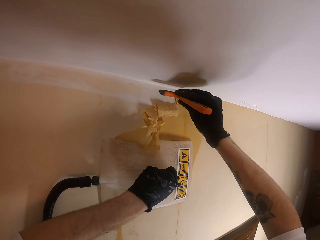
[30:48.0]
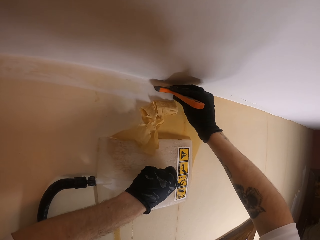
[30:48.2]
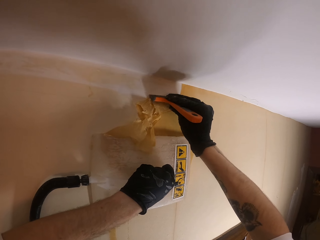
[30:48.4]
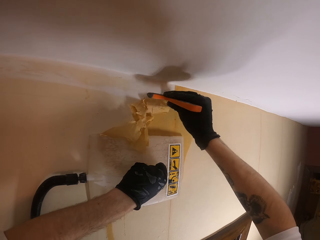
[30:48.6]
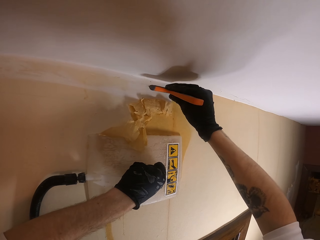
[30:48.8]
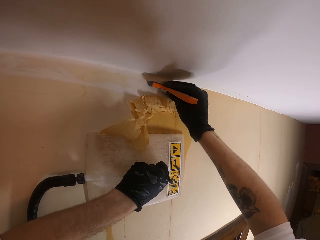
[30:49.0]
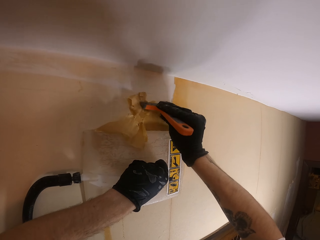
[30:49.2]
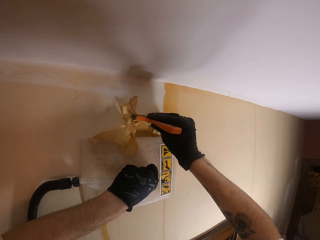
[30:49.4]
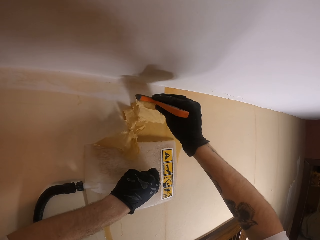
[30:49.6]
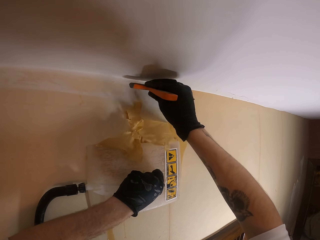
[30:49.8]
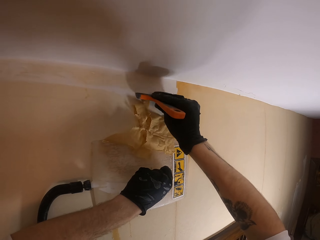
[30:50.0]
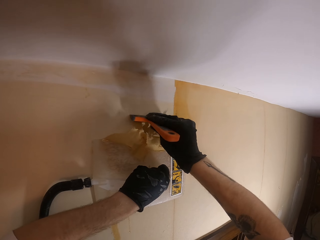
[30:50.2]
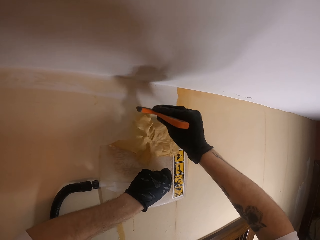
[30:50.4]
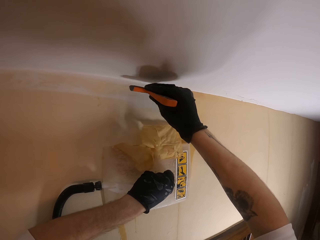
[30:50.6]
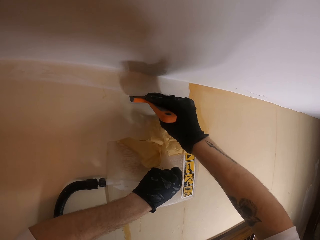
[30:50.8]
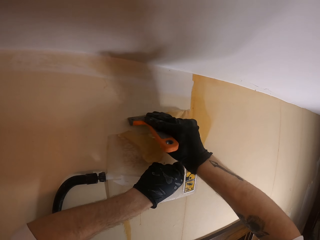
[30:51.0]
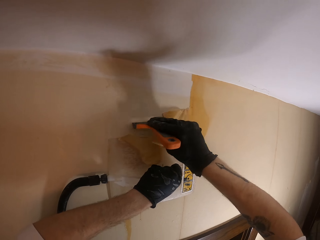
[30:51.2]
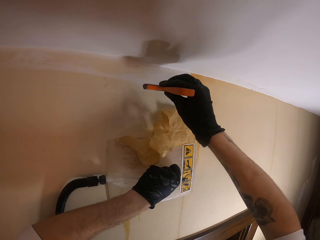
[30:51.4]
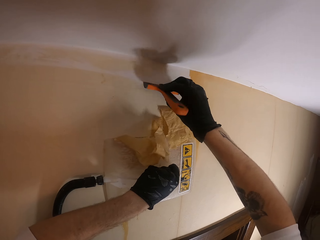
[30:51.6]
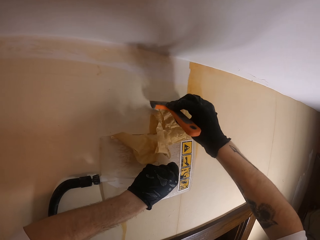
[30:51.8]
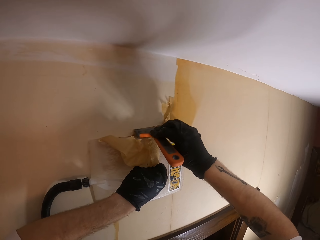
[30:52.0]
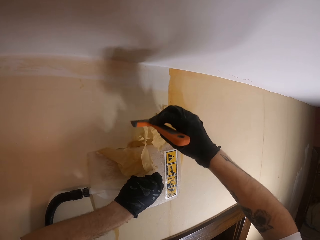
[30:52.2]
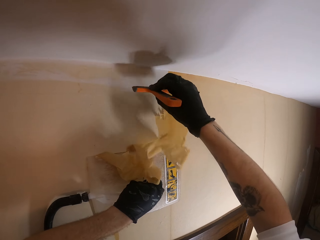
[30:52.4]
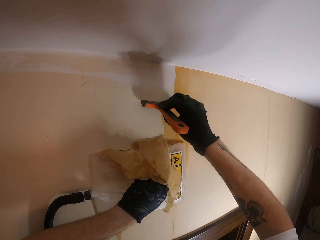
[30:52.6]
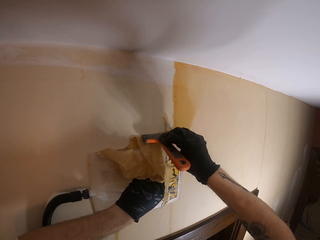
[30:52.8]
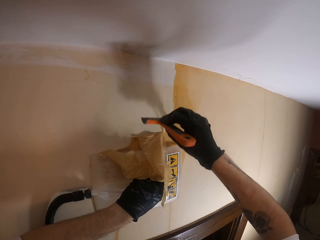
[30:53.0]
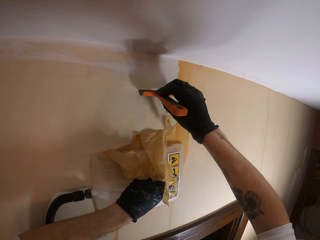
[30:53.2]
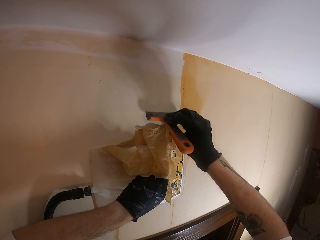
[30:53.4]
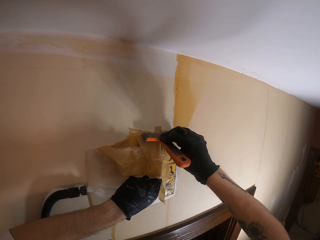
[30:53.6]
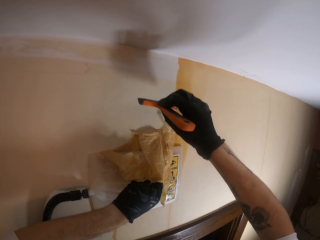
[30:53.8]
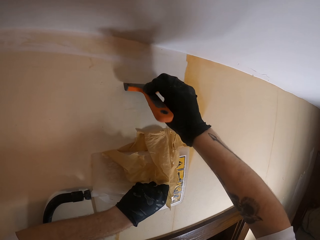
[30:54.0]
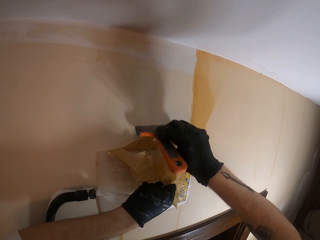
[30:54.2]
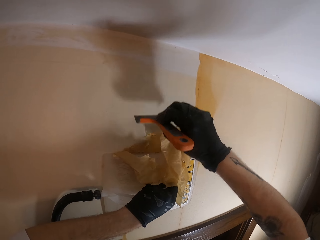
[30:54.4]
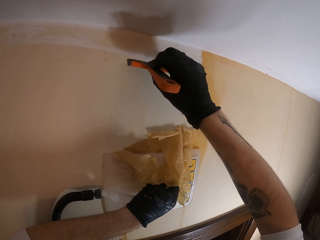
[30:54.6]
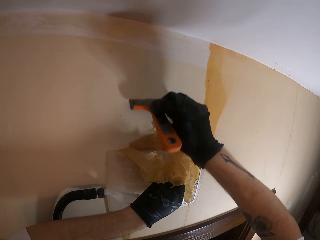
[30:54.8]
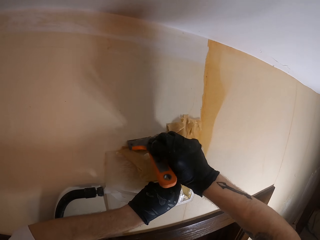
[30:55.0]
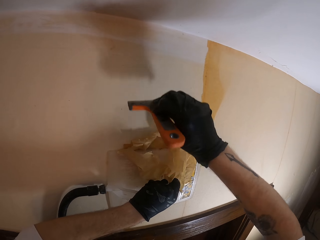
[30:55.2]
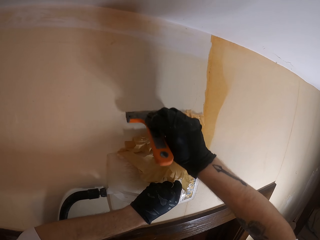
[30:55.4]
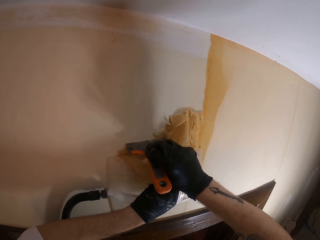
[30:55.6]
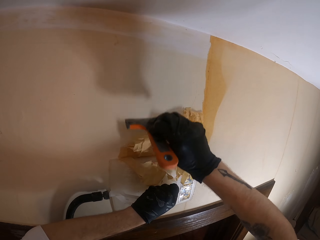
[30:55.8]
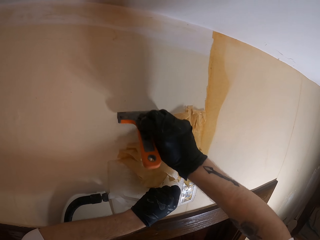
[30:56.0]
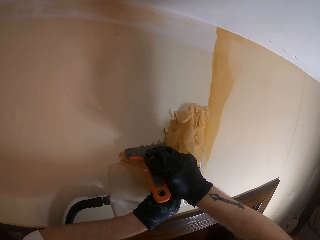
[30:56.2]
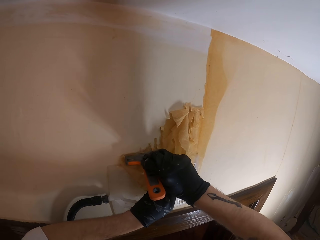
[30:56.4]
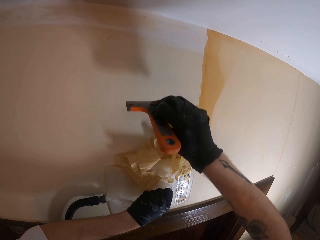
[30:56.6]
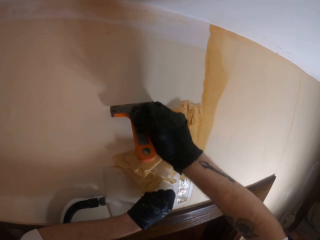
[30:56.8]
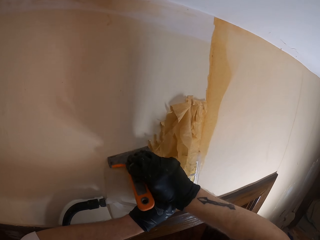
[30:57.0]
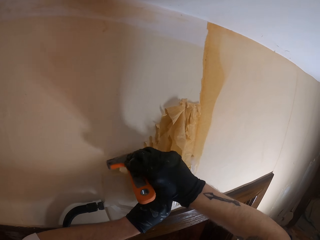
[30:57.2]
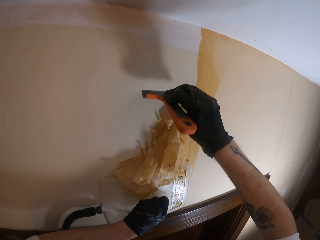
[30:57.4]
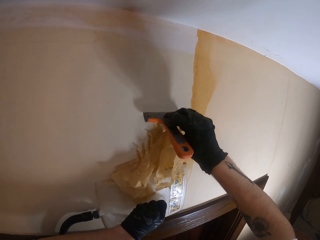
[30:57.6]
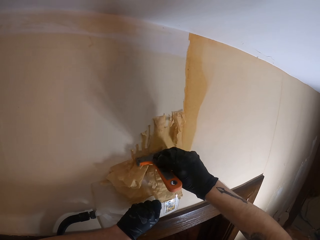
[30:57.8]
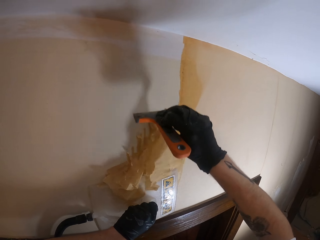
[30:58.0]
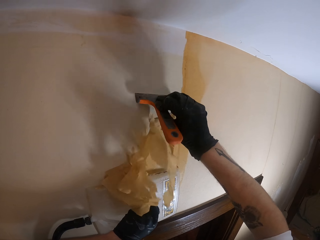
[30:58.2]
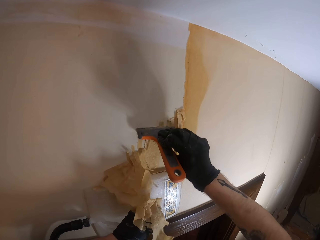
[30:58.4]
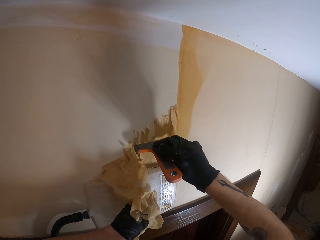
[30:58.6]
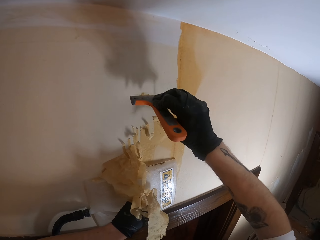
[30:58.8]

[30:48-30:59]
The camera wearer adjusts a wallpaper remover steamer on a wall. They remove a wallpaper with a wall scraper.

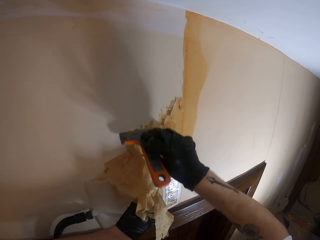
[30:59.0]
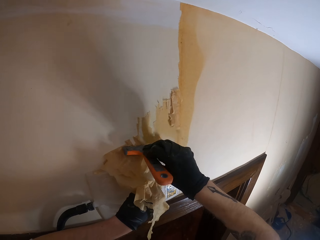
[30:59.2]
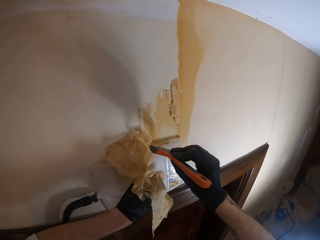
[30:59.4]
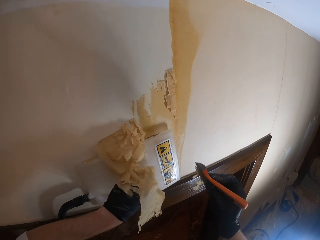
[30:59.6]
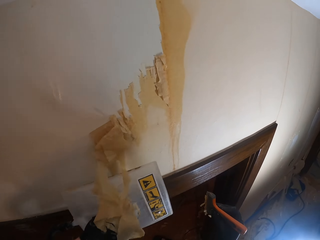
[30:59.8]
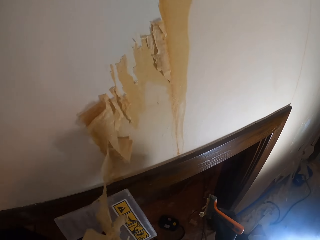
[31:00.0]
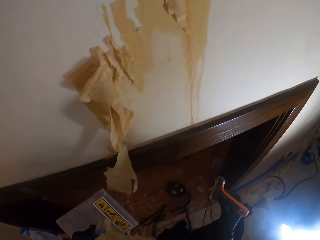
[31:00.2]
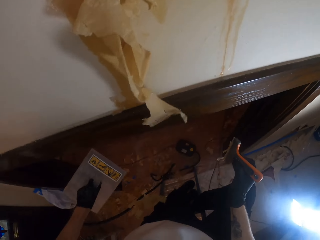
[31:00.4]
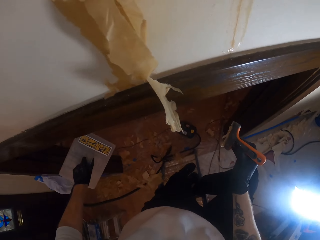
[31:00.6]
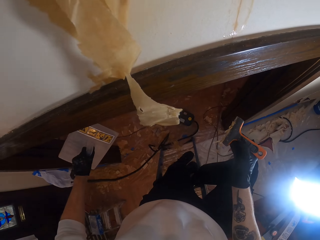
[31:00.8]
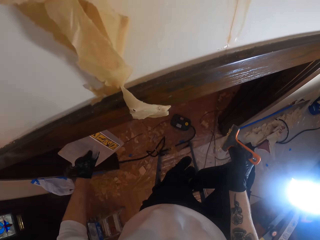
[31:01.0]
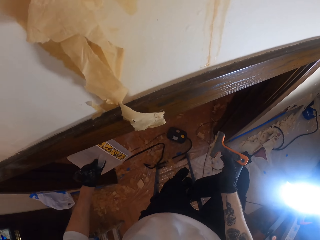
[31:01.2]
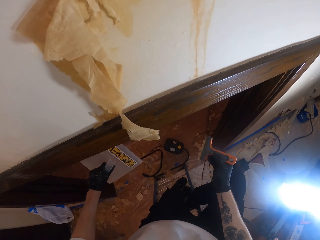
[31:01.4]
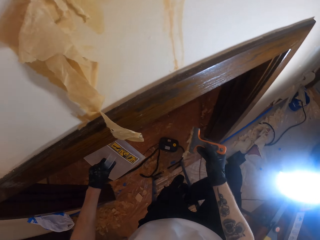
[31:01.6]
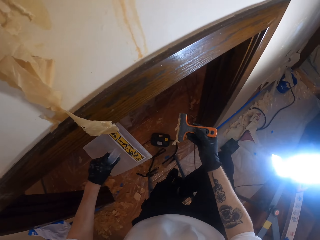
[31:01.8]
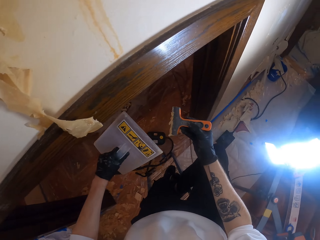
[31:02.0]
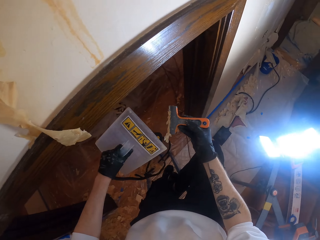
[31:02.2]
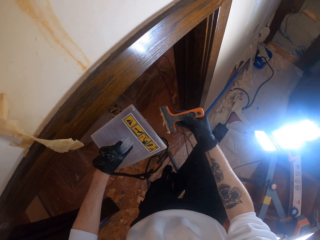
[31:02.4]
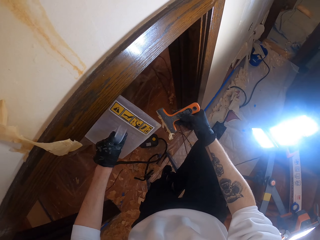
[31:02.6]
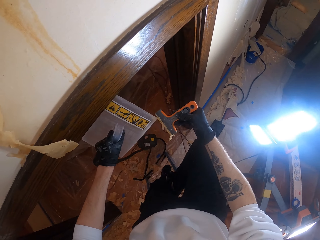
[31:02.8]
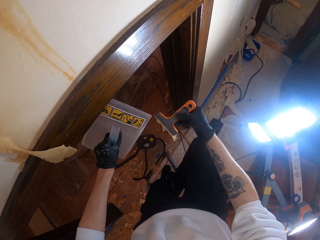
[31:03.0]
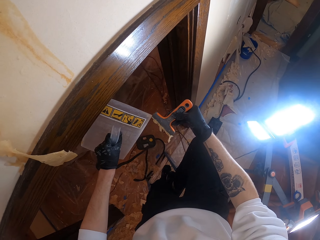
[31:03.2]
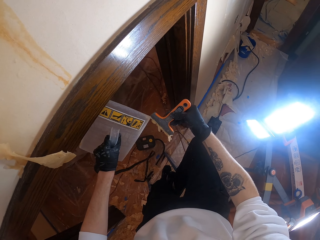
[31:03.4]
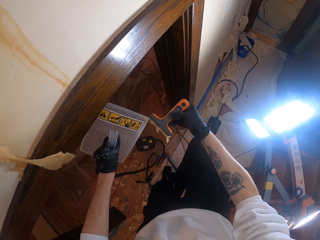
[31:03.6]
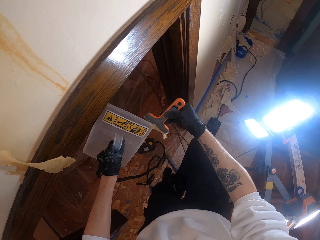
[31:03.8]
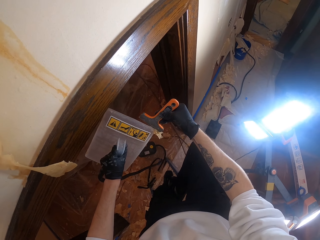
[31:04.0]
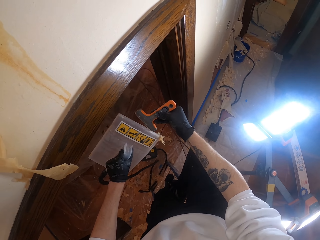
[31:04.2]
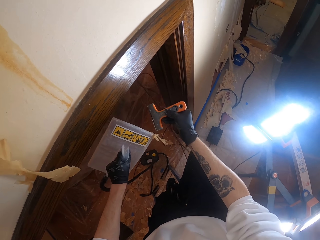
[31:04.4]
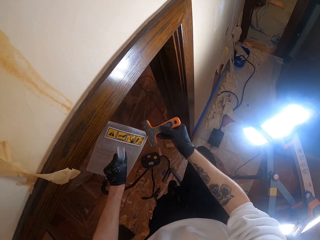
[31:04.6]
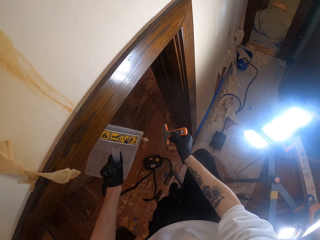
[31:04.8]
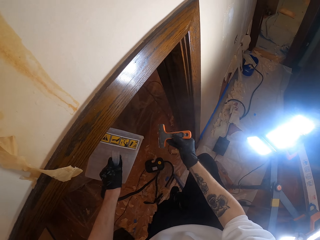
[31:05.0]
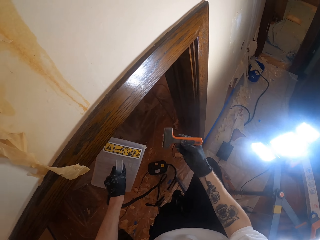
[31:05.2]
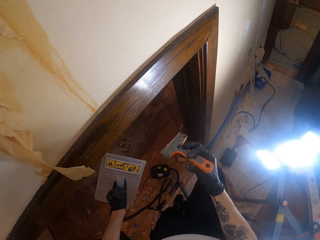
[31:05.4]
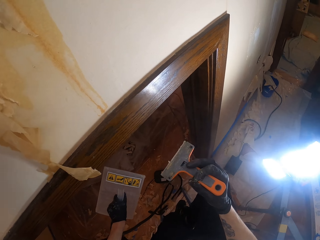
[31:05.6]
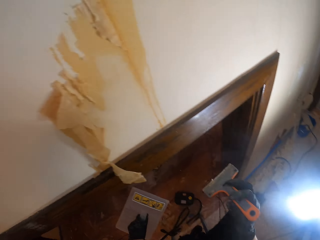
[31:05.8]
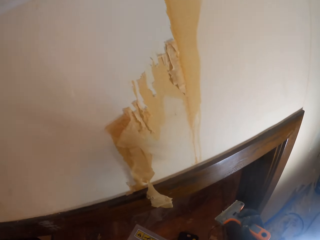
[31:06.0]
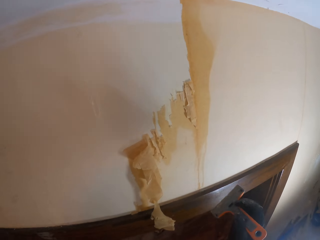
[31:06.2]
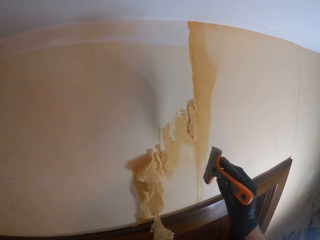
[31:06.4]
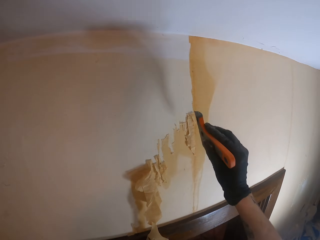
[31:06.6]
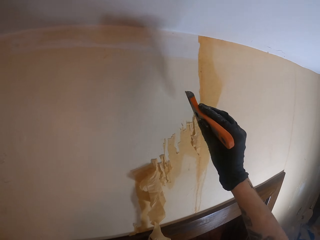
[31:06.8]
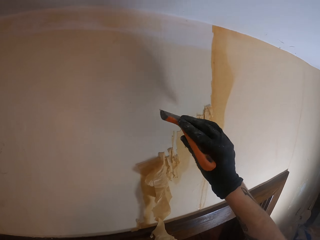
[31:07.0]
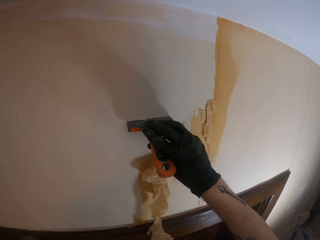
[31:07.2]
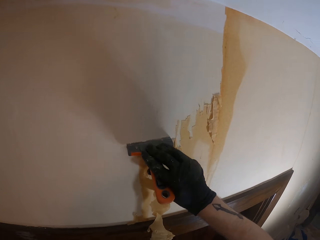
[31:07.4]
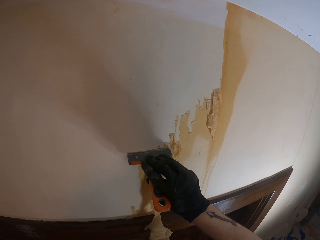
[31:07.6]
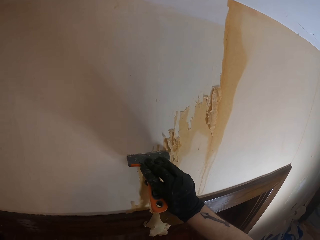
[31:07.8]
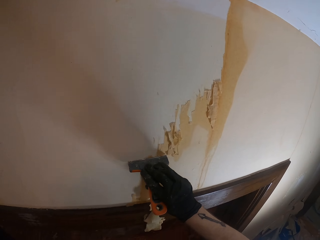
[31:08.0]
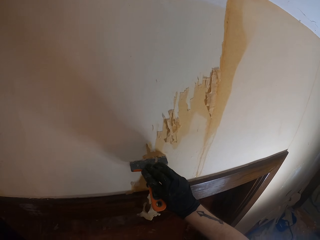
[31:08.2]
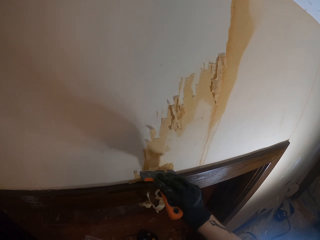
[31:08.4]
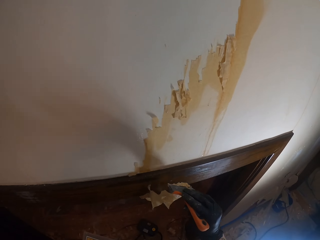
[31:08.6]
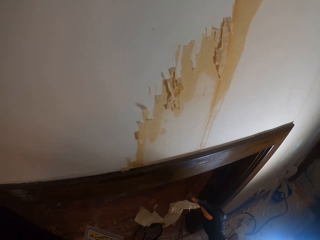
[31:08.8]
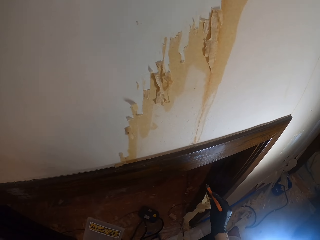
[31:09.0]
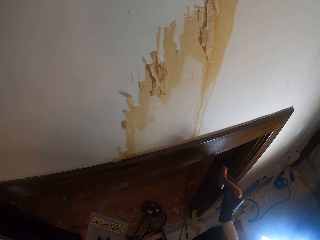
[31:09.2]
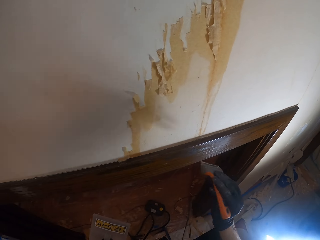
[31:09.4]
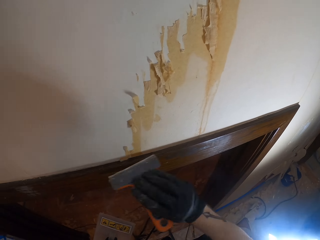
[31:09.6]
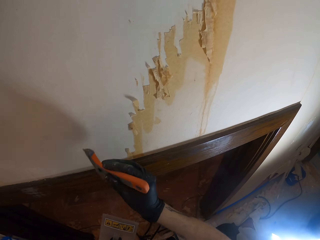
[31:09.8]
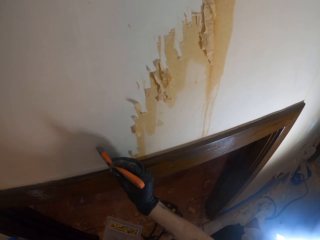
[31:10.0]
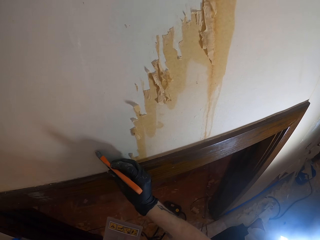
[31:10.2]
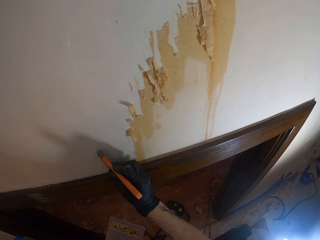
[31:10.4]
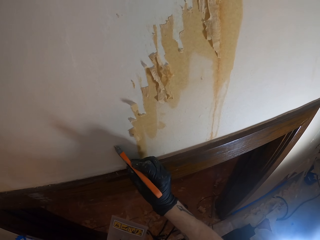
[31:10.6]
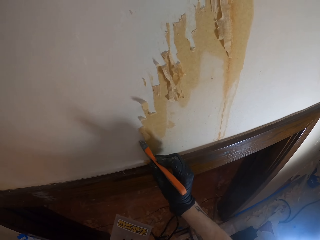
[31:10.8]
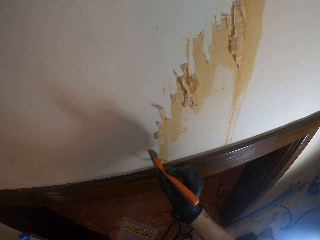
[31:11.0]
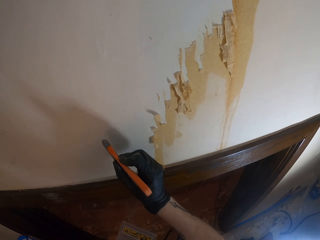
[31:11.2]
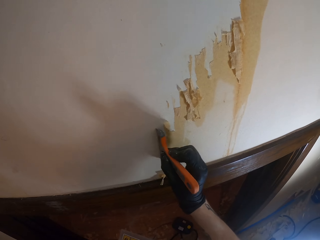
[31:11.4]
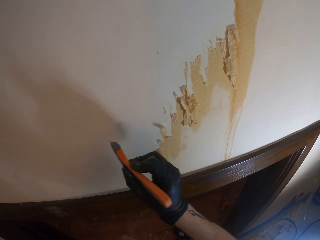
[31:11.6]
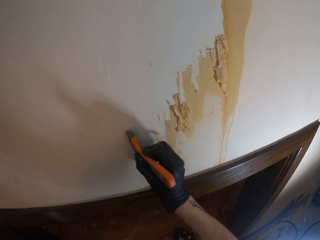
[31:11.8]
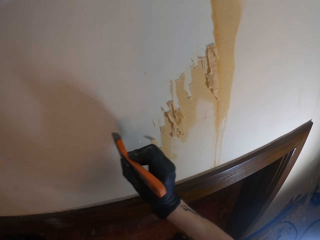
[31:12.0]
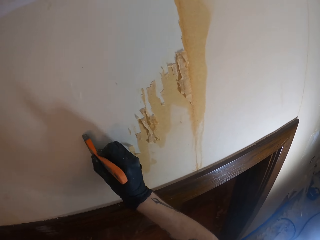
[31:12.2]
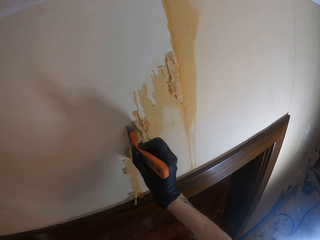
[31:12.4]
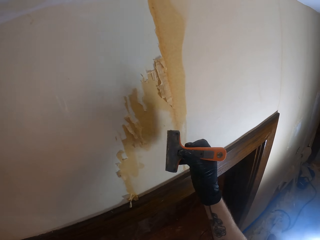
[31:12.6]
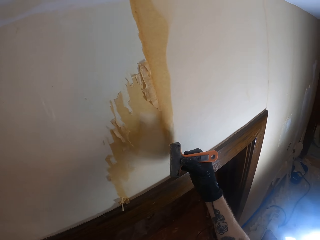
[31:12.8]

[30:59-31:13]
The camera wearer turns around. They remove the electric wallpaper steamer from the wall. They remove wallpaper pieces from a scraper with the wallpaper remover steamer. They turn around. They remove a wallpaper with the wall scraper.
